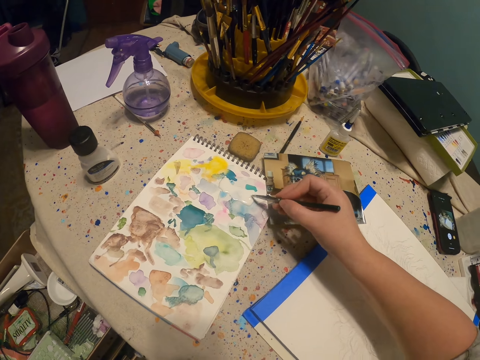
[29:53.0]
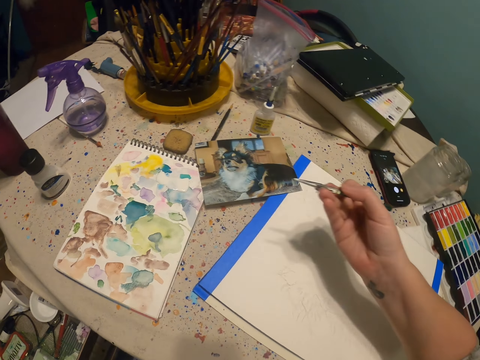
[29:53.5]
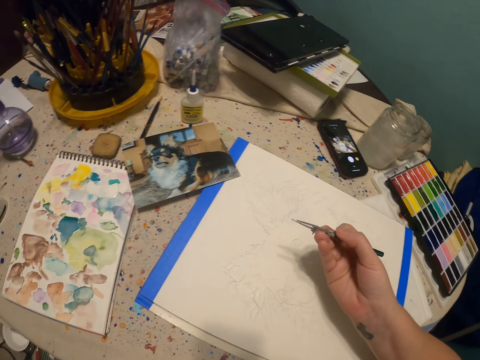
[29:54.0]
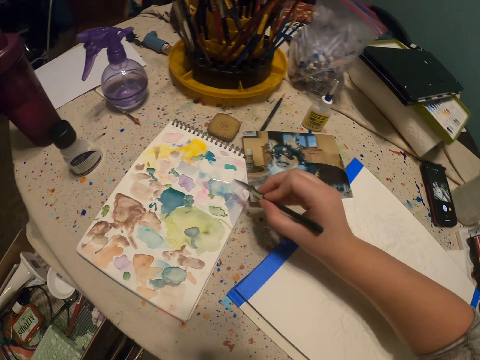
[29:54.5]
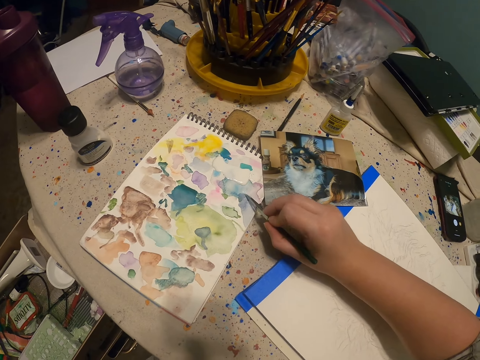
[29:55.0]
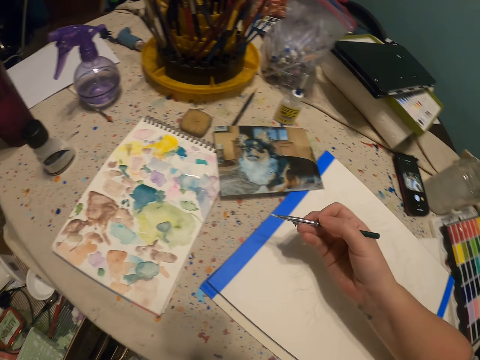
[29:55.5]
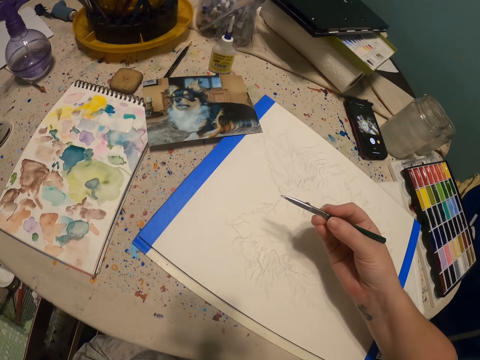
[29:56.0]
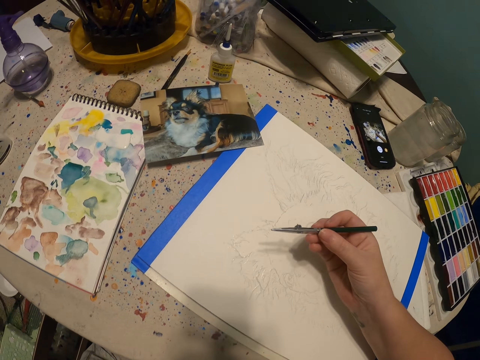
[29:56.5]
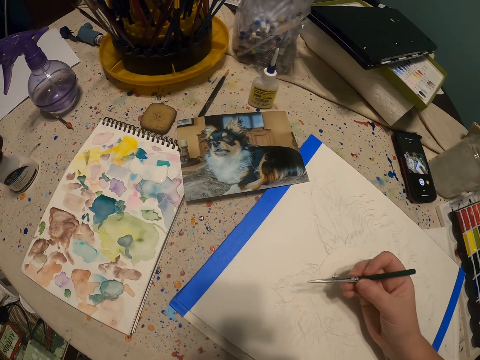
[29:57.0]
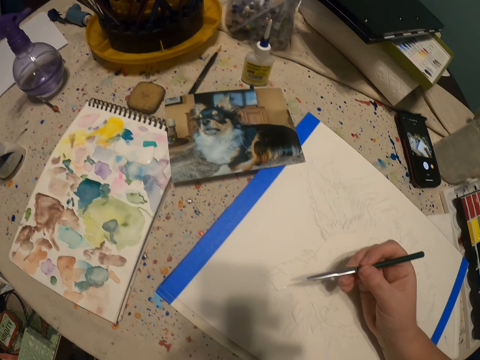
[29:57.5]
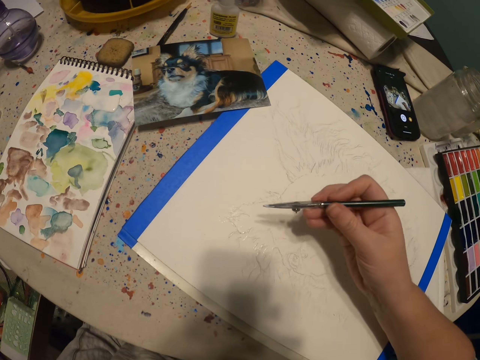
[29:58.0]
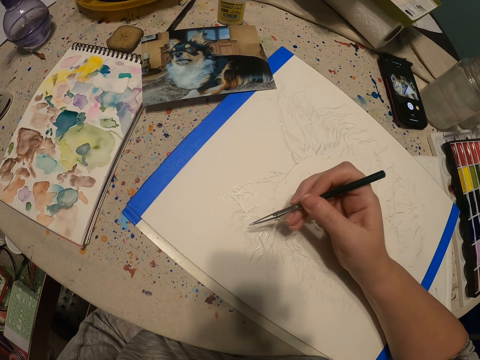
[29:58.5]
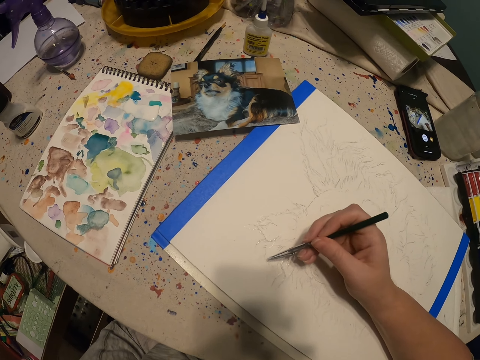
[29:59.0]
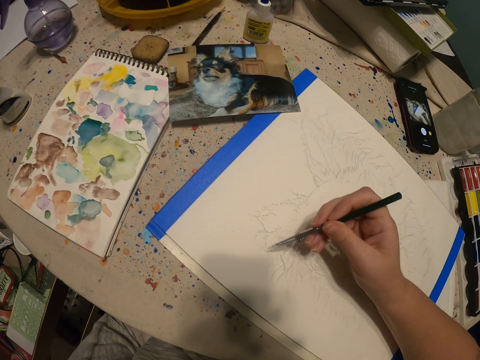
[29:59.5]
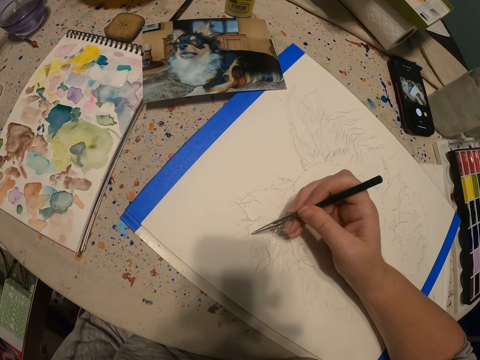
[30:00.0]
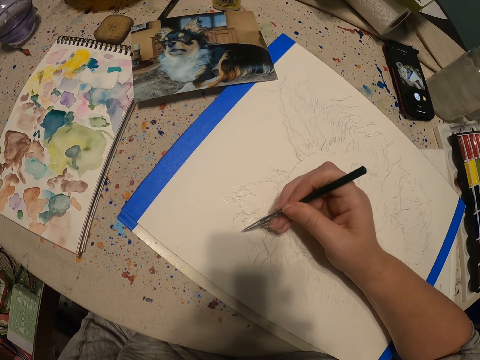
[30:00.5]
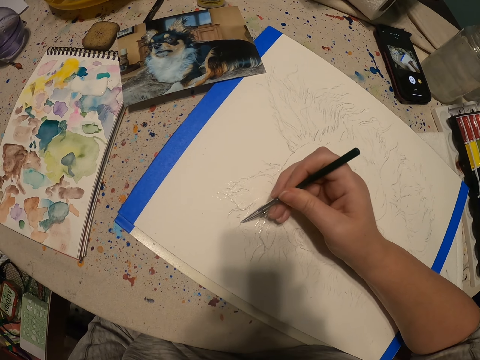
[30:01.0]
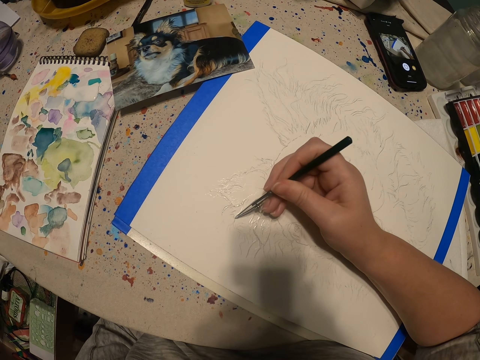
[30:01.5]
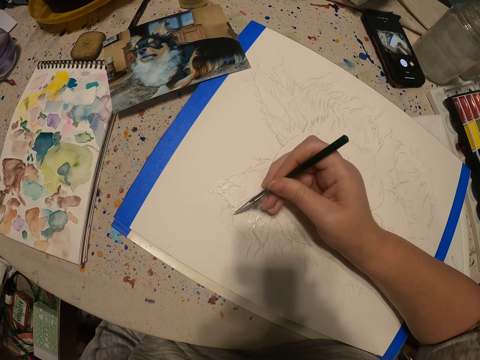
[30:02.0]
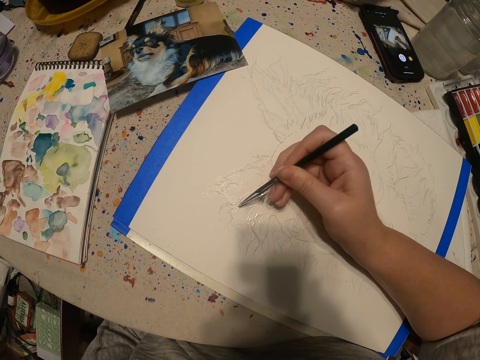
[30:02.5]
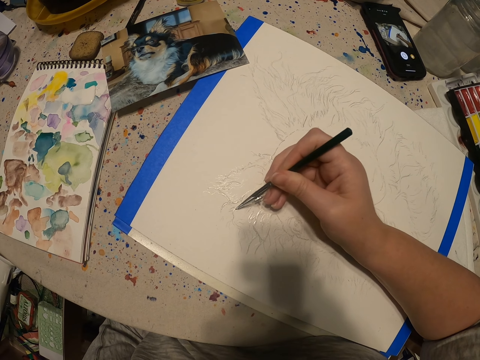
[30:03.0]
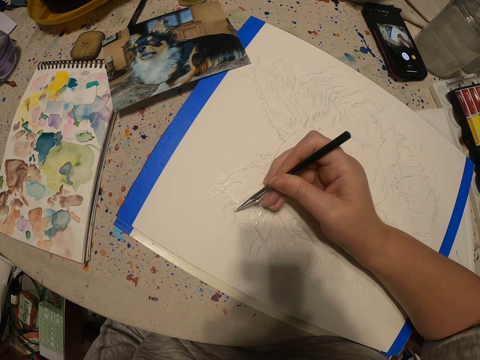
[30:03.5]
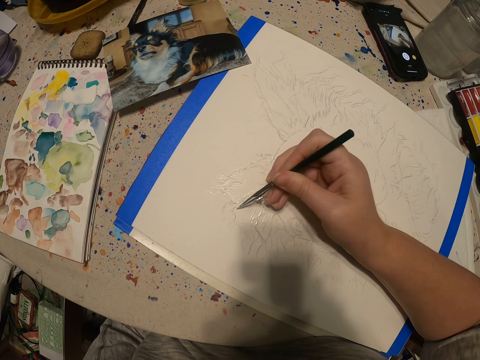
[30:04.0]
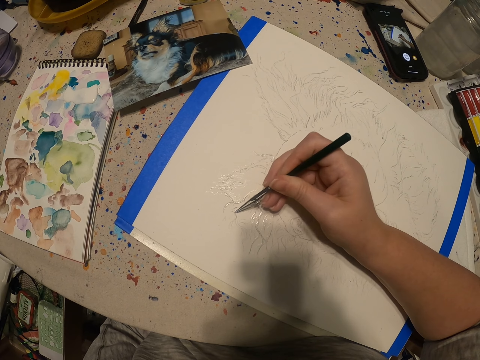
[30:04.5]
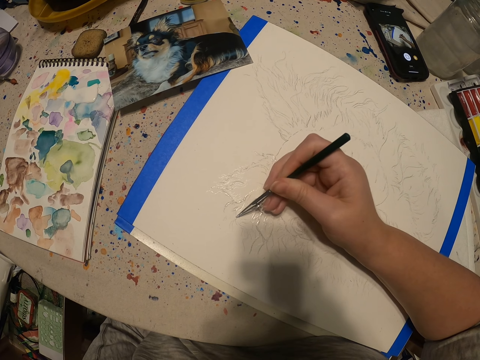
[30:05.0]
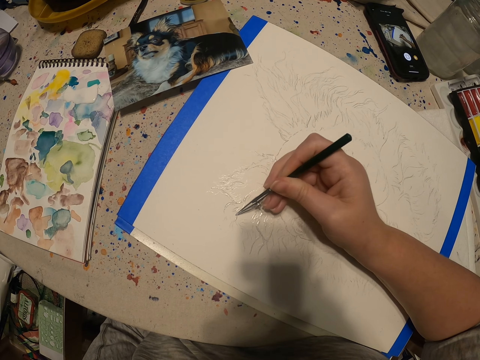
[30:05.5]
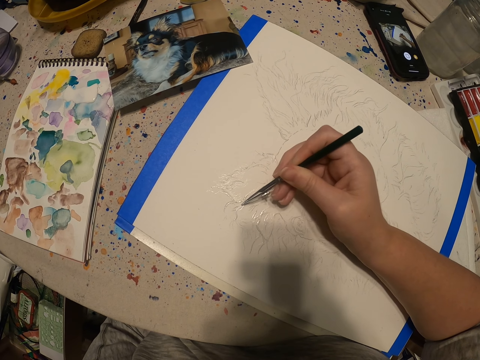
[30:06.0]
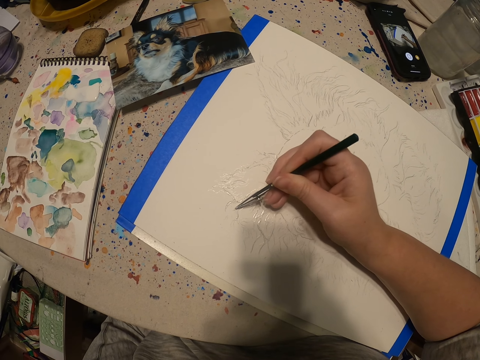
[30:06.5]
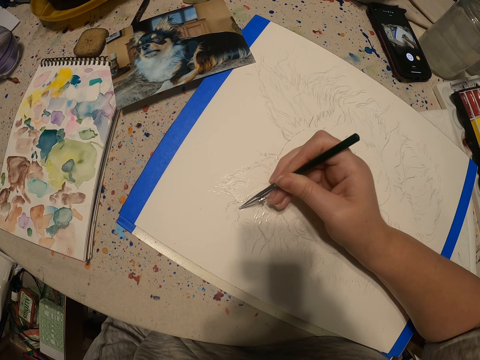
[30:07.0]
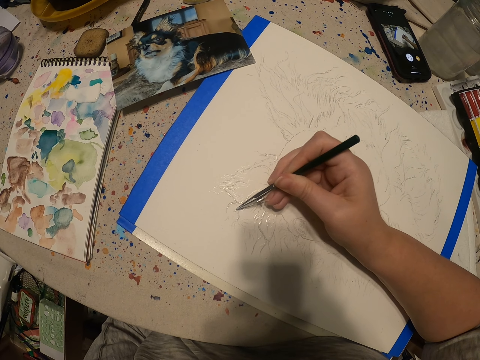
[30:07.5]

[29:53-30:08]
The camera wearer scoops paint on a book with a paint pen. They wipe paint on the book. They paint a sketch with the paint pen on the book.

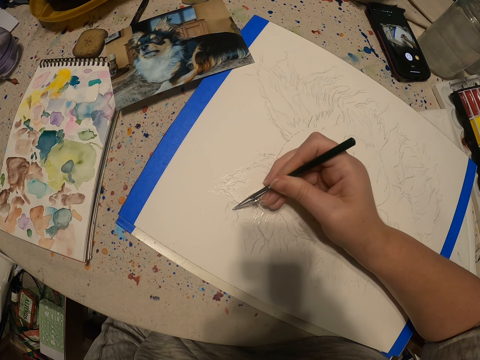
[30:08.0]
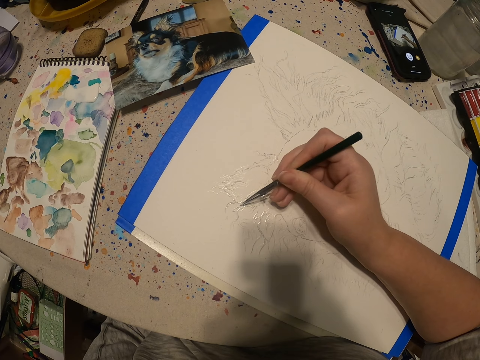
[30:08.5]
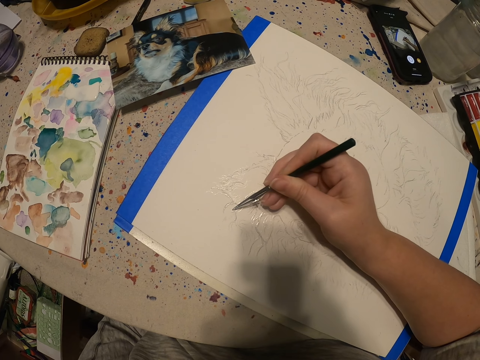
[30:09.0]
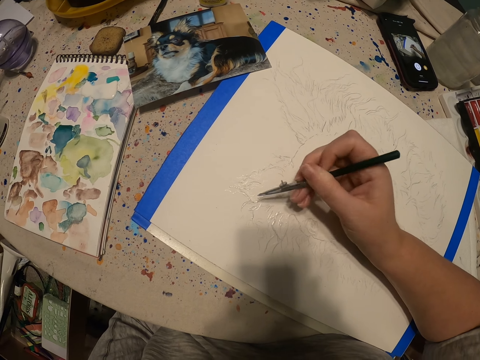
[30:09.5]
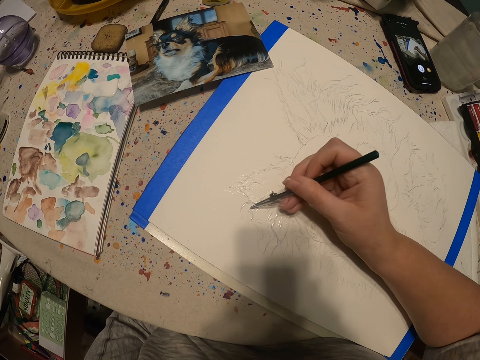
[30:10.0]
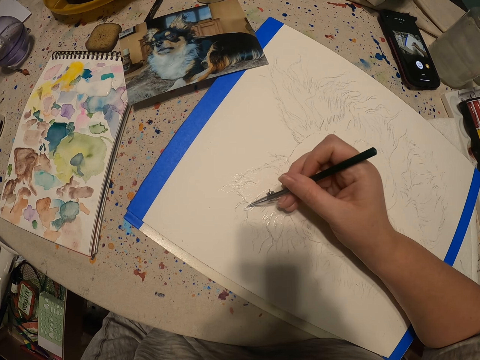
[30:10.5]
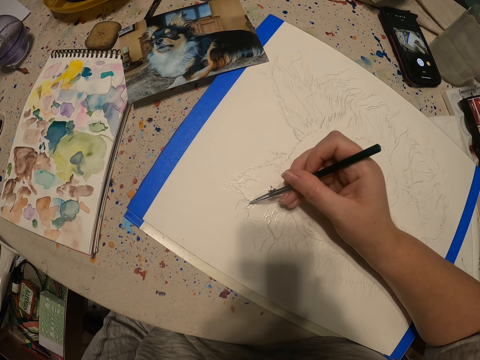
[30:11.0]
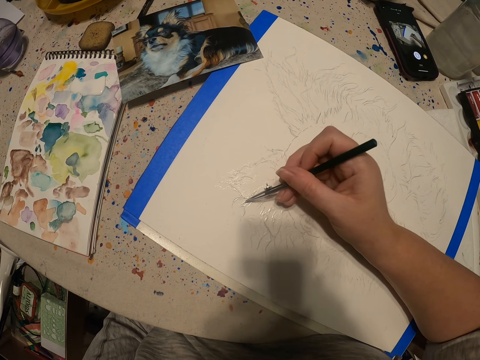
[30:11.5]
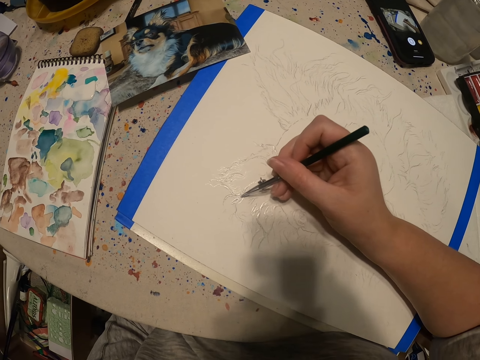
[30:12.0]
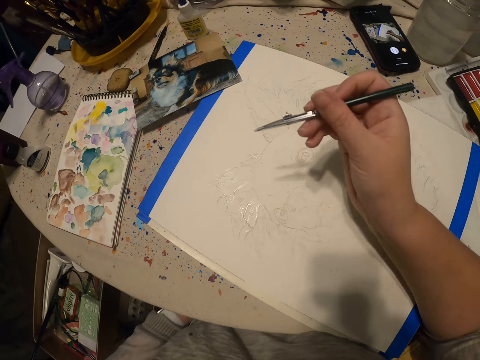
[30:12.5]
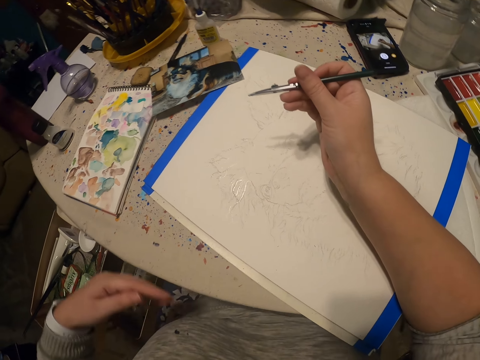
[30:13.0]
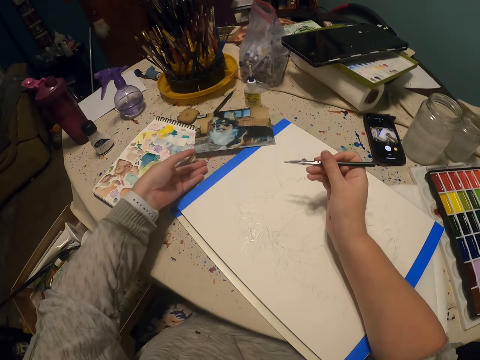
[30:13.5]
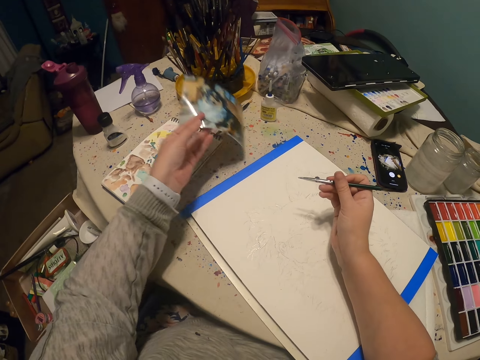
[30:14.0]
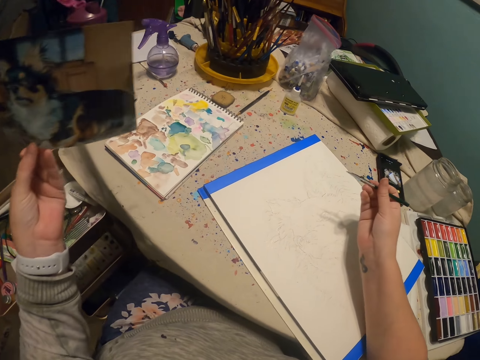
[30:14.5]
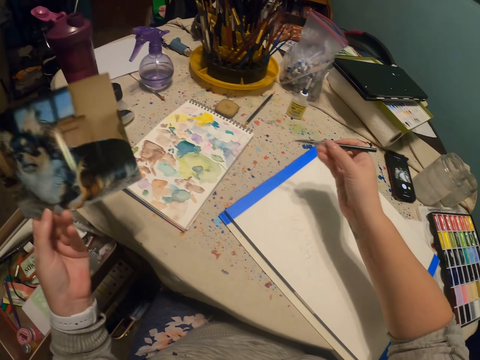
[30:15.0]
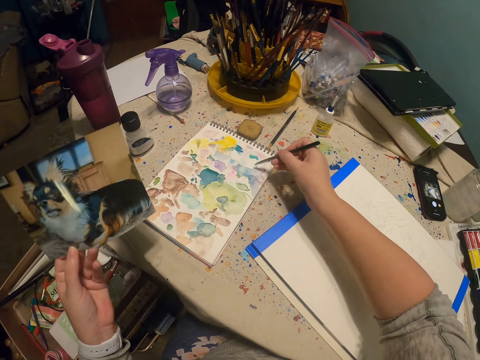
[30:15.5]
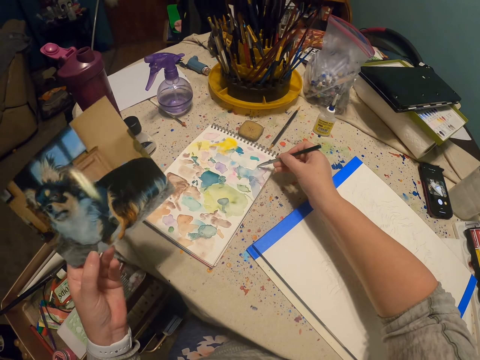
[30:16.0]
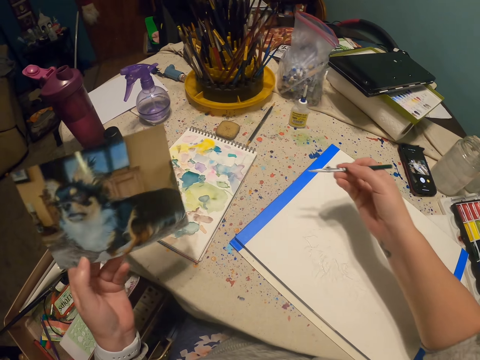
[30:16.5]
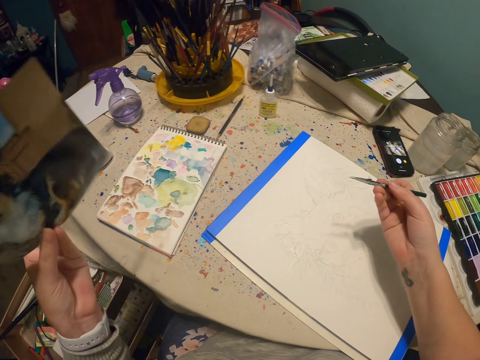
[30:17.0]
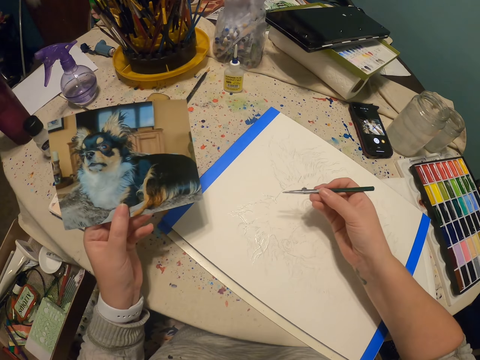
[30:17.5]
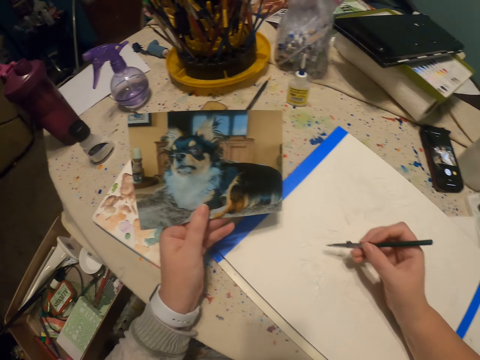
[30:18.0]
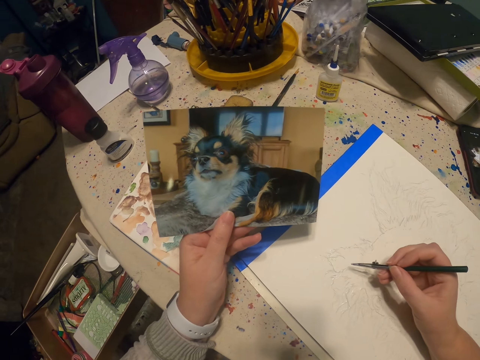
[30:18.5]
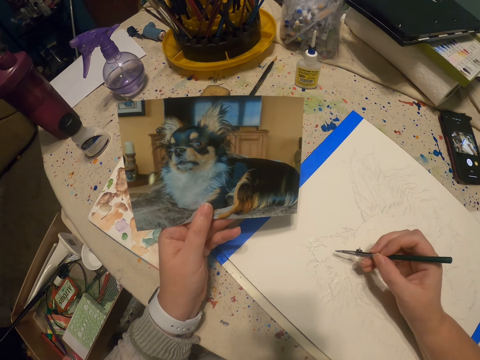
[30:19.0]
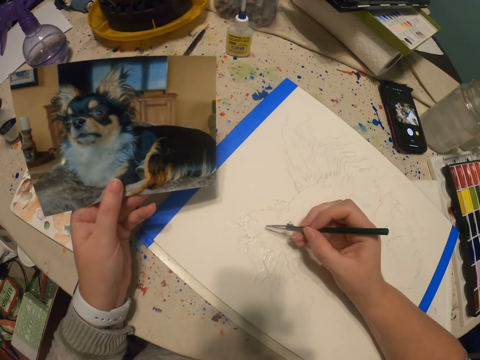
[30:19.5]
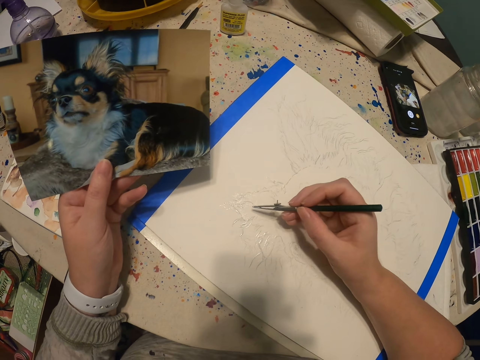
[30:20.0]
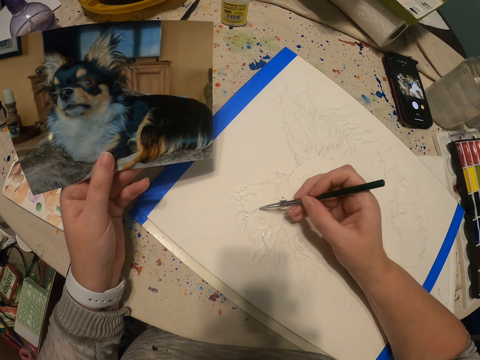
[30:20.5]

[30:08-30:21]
The camera wearer picks up a picture of a dog. They scoop paint on a book with a paint pen. They draw a picture on the book.
